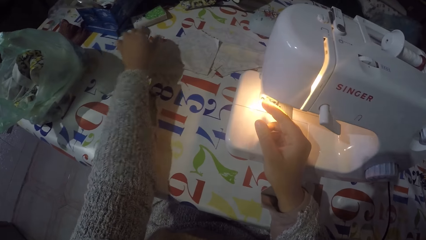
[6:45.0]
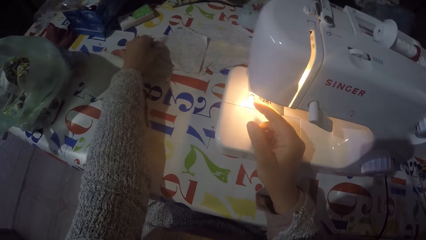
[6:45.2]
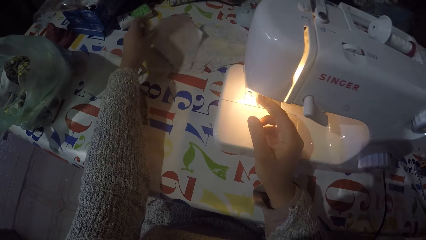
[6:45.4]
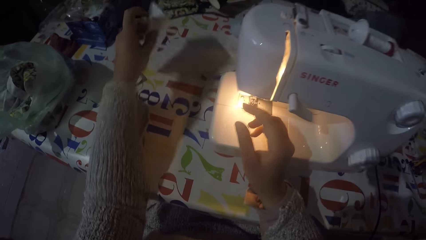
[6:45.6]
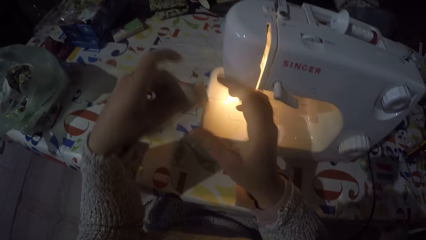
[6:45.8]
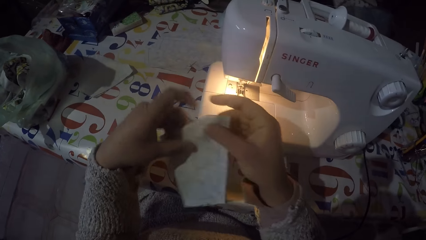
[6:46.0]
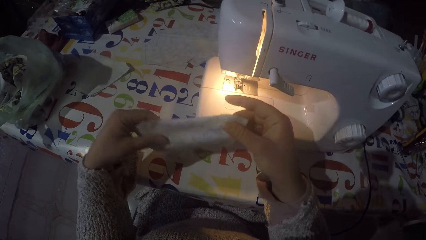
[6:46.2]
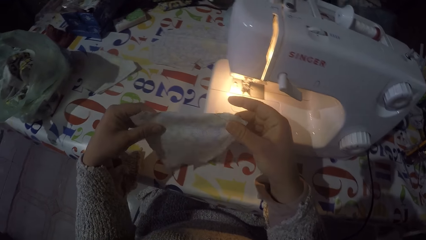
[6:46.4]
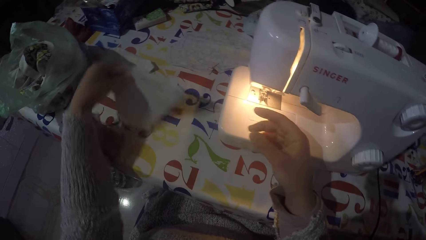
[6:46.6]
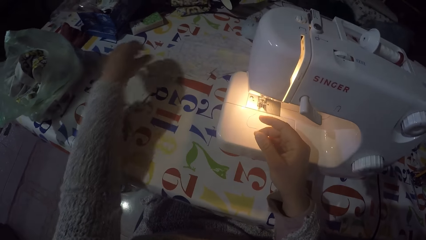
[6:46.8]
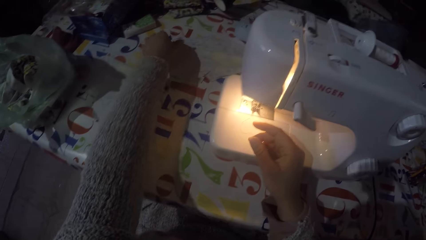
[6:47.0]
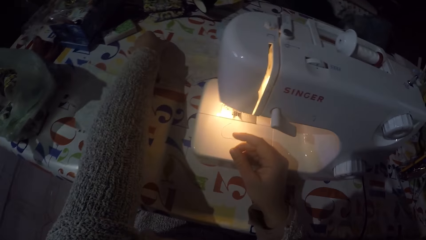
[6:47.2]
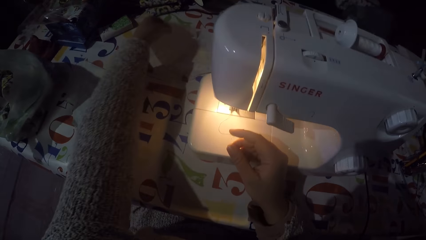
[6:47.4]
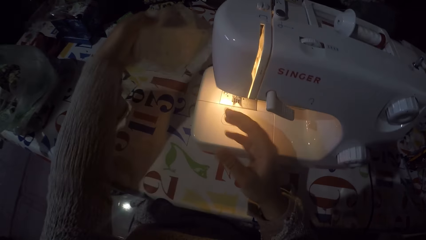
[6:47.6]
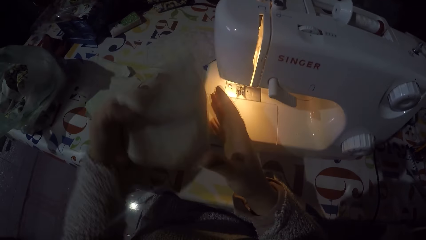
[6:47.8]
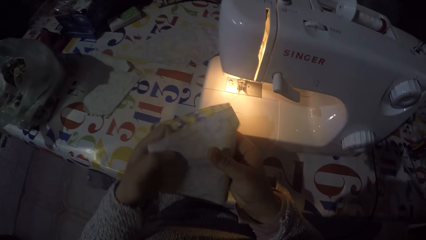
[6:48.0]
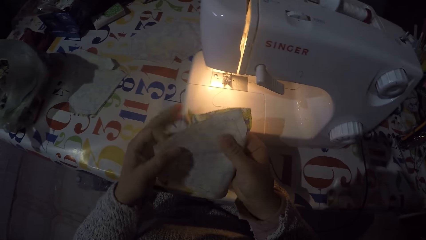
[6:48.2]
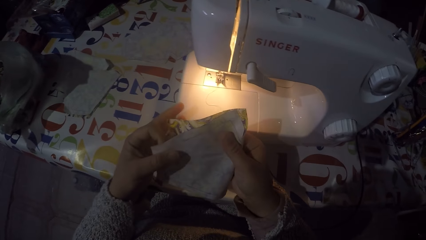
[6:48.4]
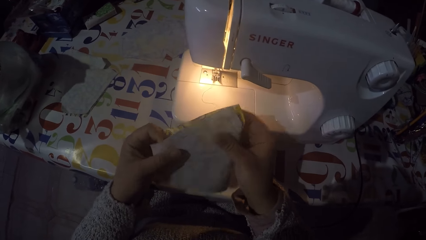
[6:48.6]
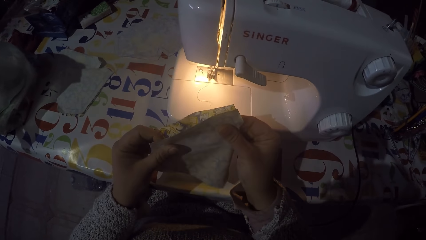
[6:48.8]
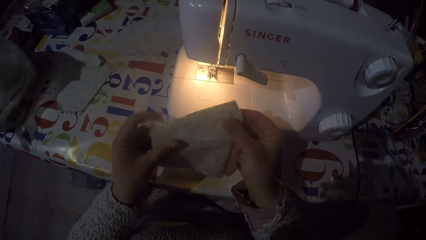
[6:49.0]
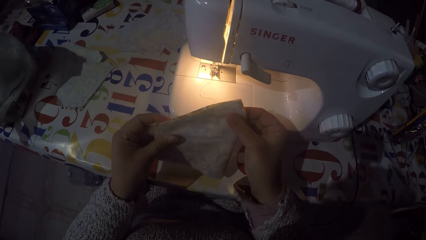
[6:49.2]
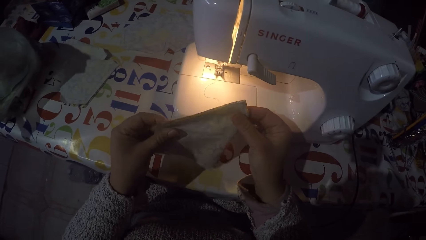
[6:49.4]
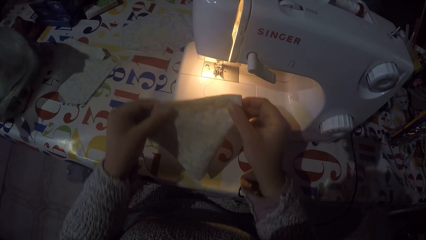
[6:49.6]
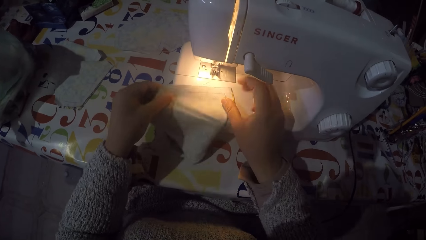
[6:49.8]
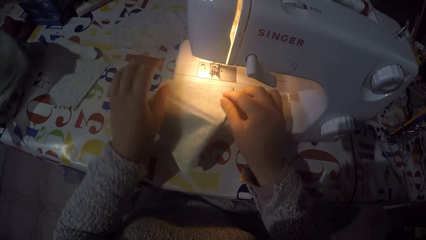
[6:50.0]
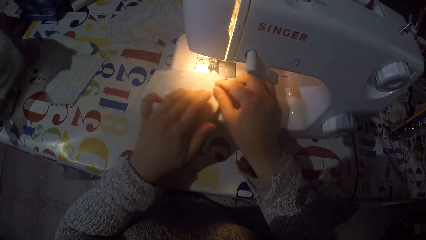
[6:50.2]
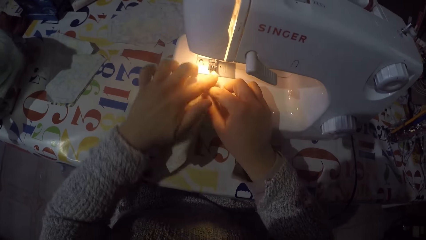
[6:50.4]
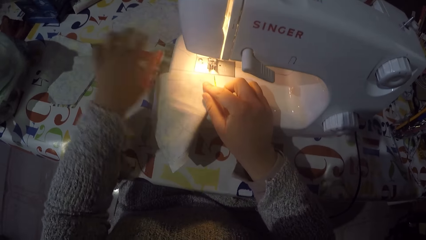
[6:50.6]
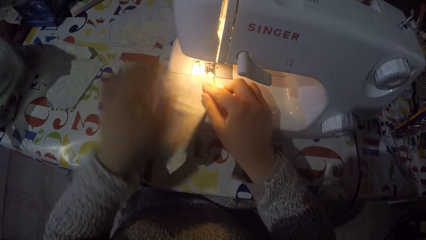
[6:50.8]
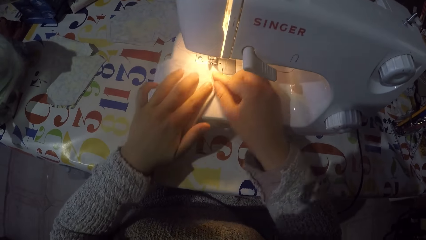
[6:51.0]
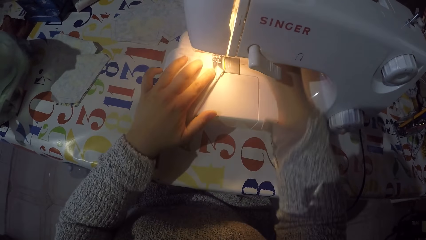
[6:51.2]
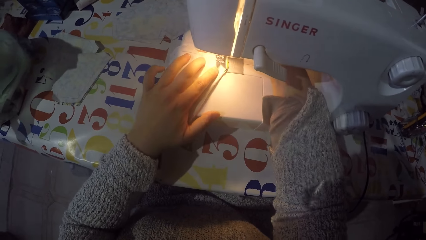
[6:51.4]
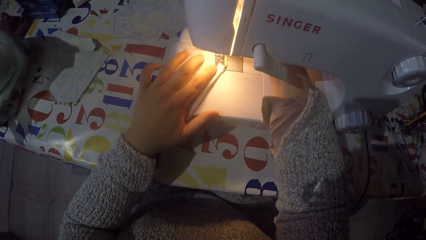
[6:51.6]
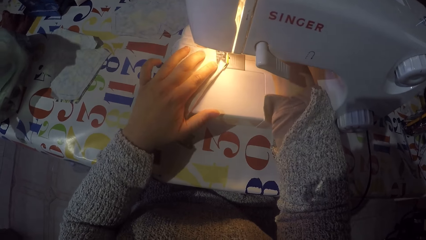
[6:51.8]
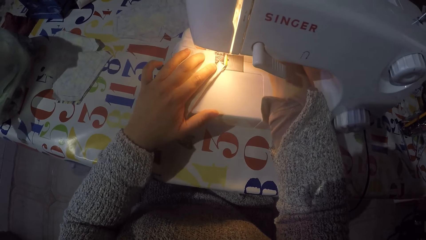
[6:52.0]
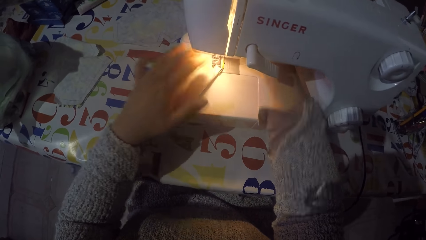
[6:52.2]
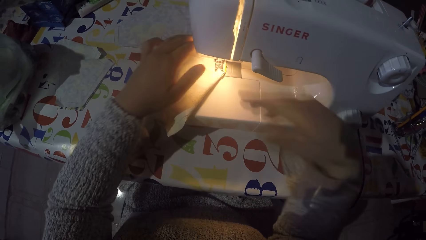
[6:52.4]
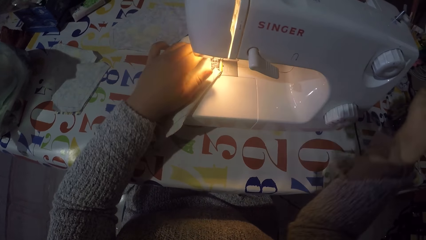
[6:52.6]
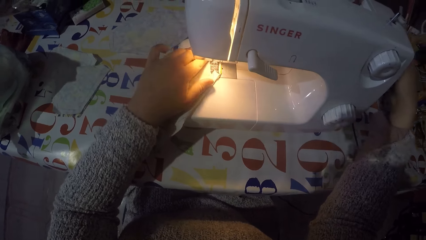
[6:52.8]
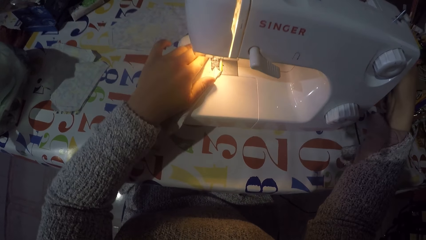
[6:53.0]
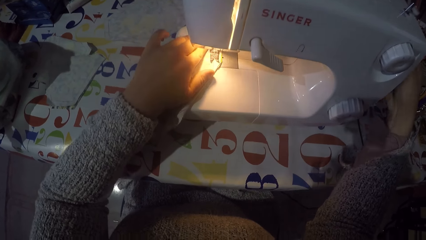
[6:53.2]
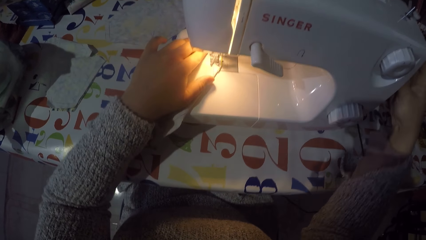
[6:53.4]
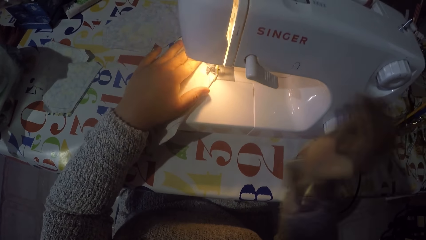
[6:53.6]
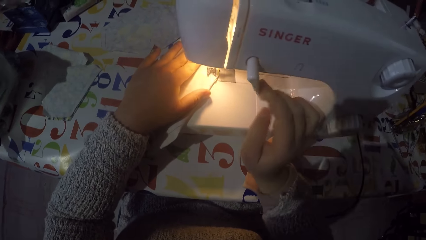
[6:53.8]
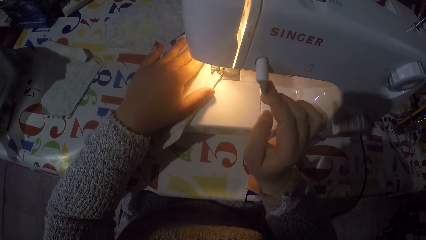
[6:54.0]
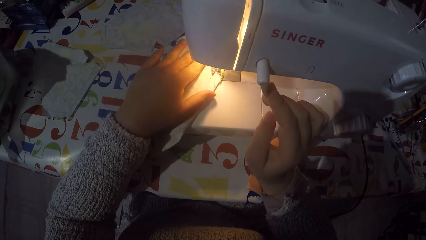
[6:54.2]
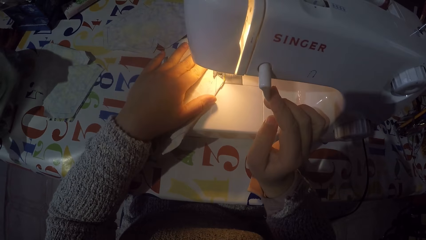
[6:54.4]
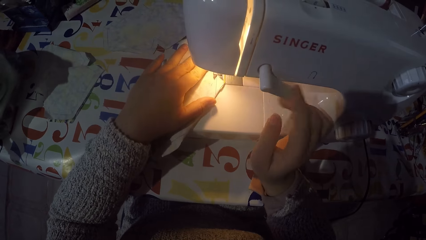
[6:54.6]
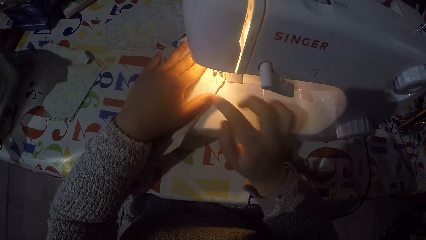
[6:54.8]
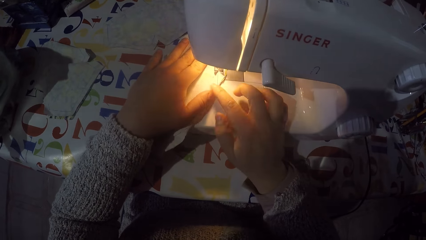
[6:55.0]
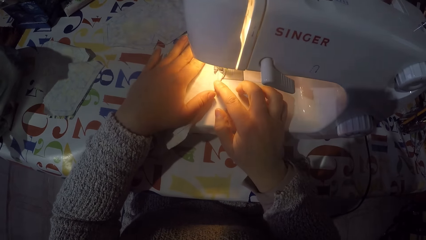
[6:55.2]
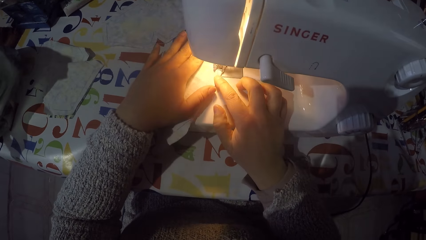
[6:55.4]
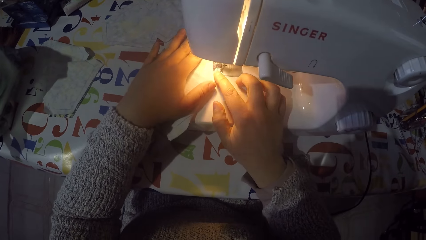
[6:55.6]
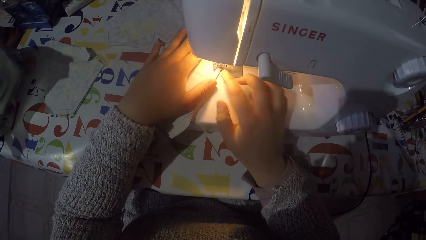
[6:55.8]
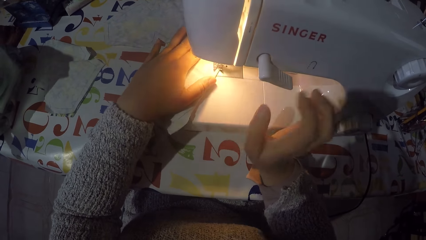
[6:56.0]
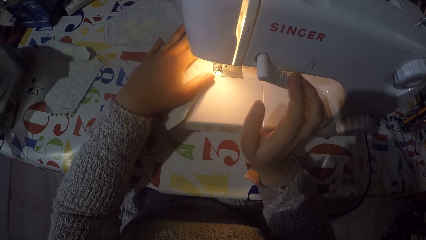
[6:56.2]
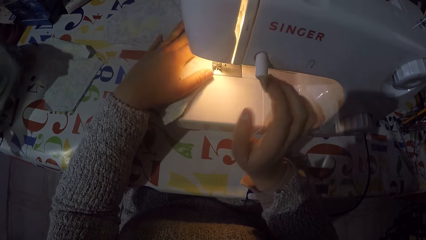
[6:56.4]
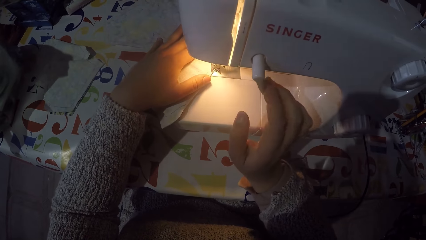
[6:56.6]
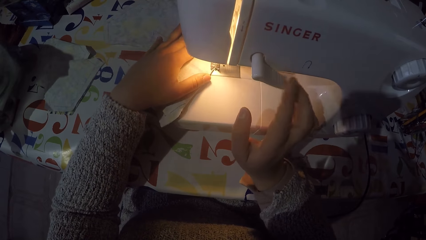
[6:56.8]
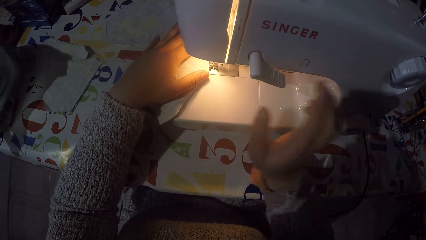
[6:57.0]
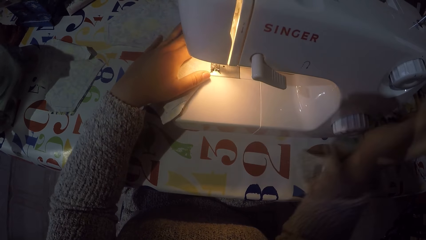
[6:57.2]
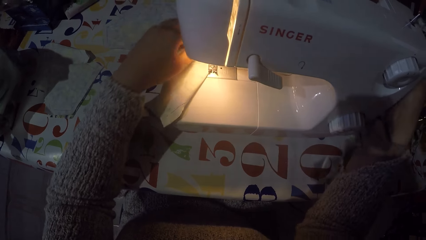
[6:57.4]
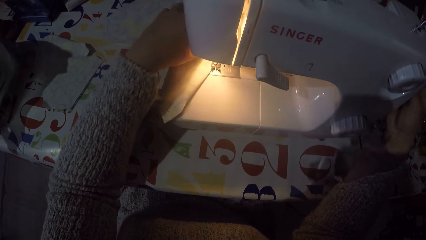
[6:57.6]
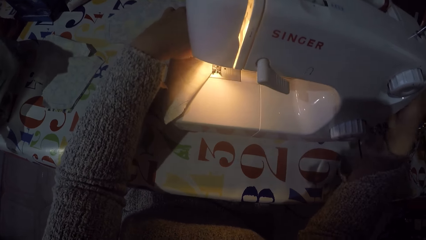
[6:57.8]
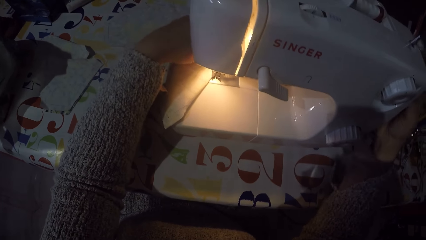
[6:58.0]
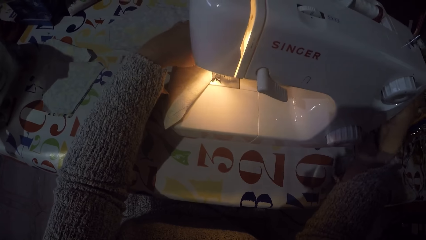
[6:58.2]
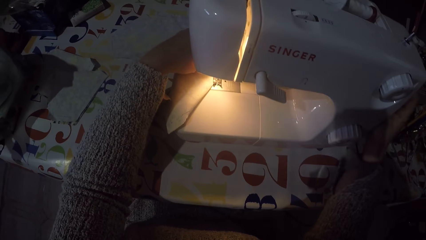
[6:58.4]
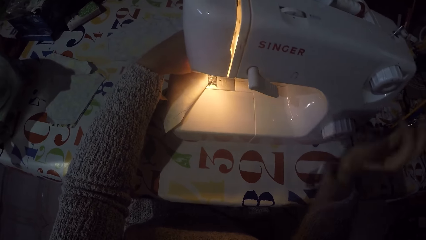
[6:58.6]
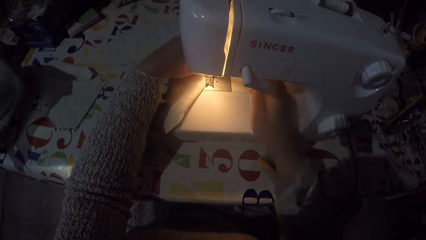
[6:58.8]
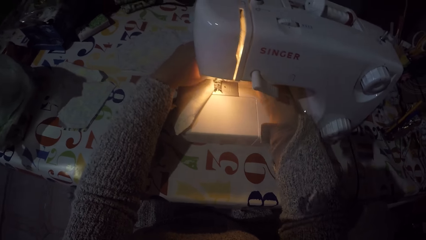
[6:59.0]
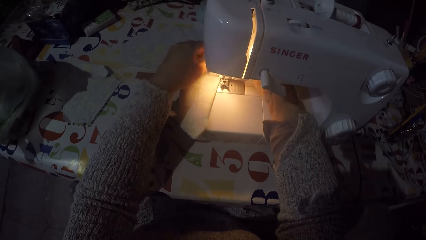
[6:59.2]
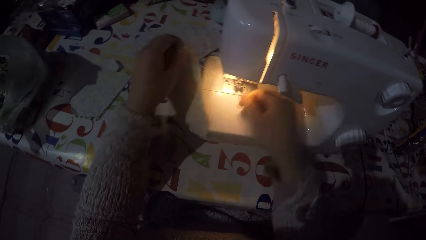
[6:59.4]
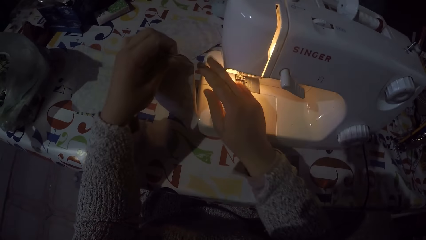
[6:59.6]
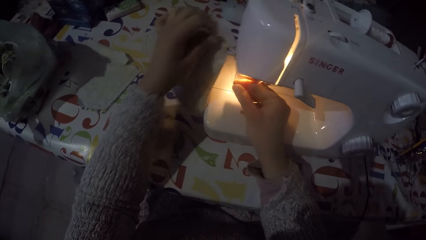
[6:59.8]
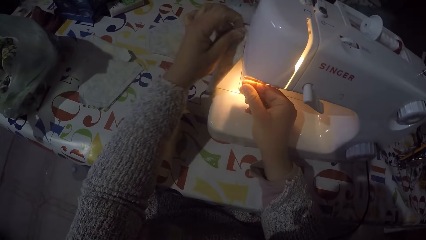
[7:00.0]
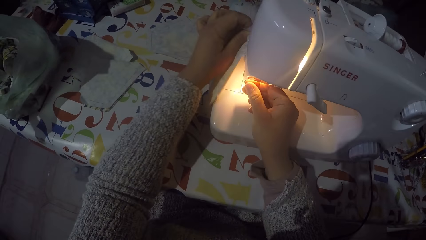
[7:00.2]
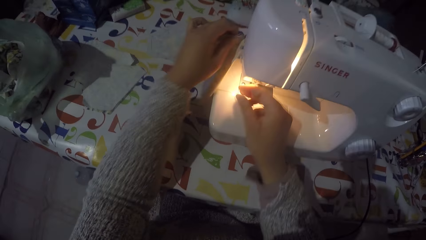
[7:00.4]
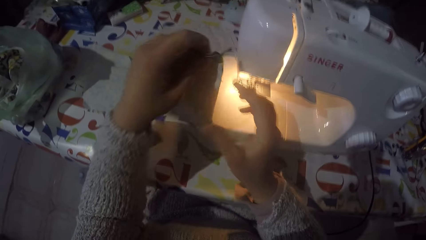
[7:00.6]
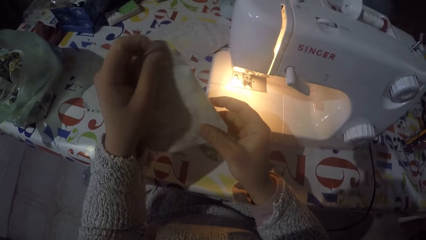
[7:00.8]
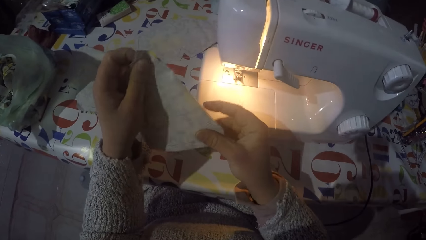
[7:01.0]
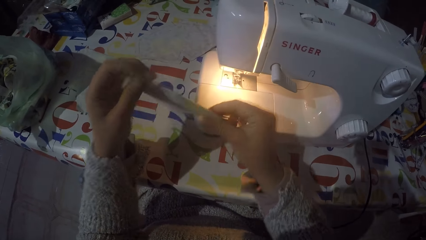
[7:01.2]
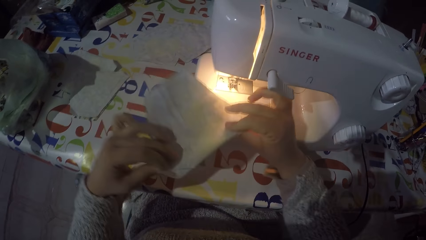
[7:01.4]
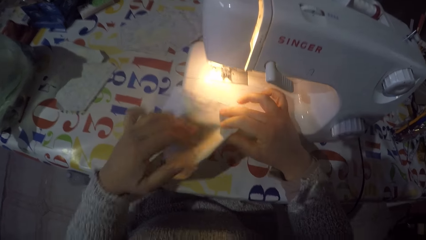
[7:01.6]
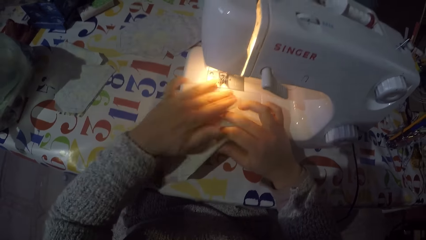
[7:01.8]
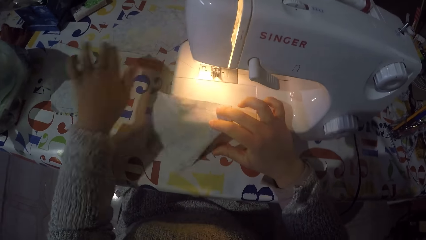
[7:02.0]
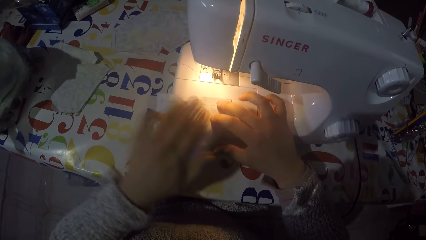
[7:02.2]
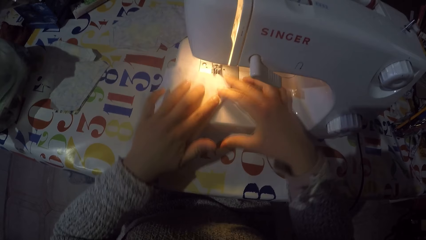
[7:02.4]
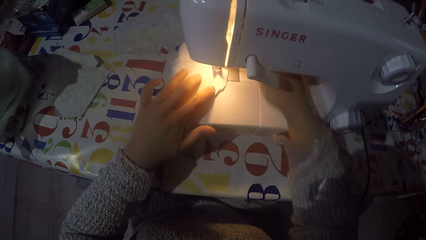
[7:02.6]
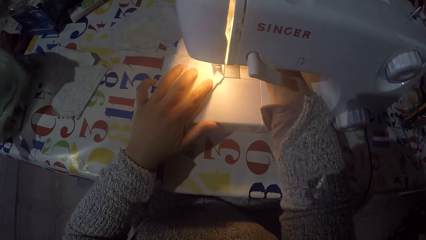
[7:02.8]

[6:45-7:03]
The camera wearer picks up another piece of the fabric. They fold the cloths together. They sew the parts together. They adjust something on the sewing machine. They remove the fabric from the sewing machine. They turn the fabric.
